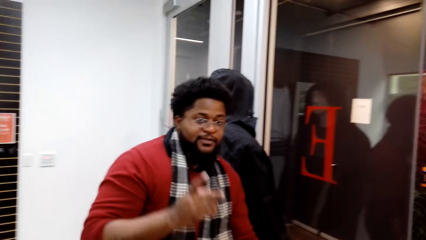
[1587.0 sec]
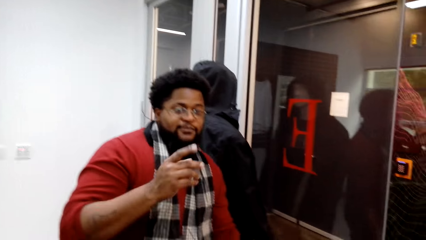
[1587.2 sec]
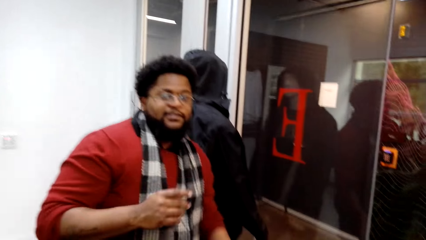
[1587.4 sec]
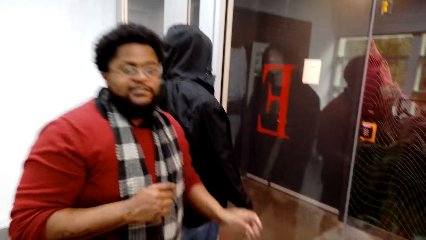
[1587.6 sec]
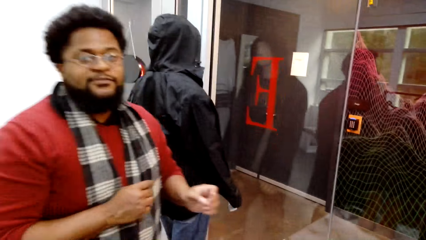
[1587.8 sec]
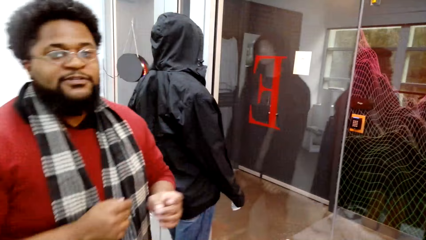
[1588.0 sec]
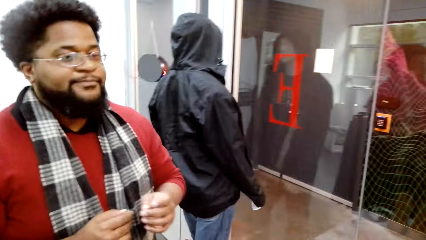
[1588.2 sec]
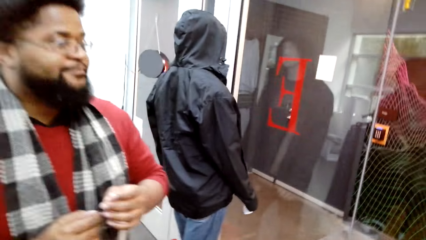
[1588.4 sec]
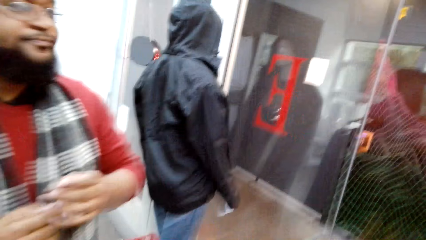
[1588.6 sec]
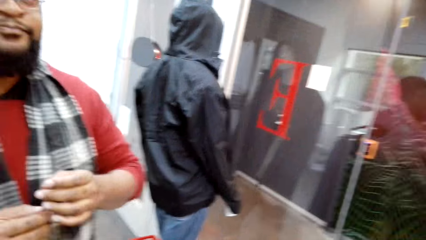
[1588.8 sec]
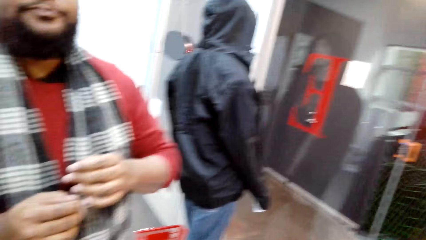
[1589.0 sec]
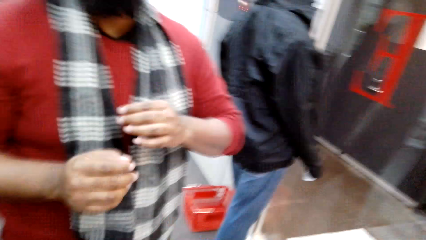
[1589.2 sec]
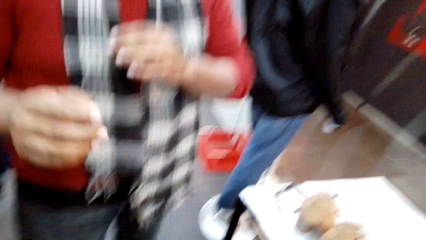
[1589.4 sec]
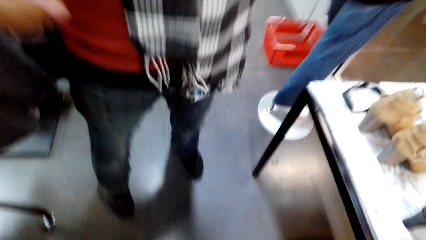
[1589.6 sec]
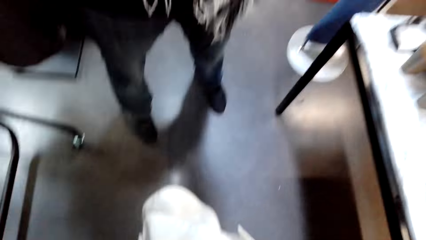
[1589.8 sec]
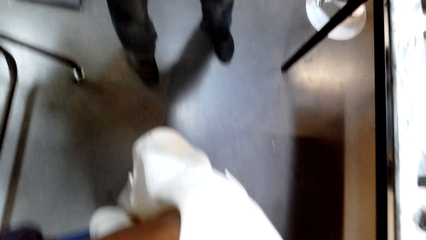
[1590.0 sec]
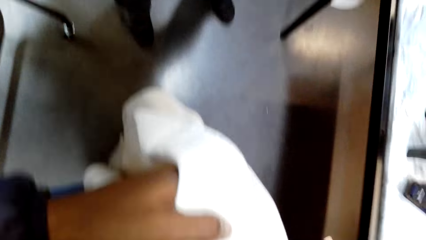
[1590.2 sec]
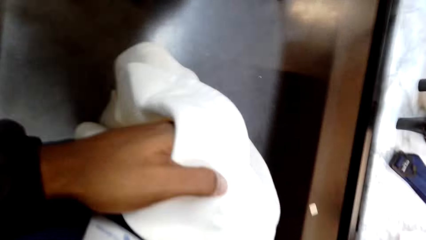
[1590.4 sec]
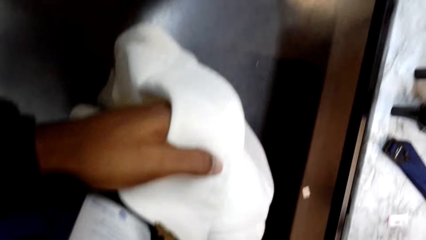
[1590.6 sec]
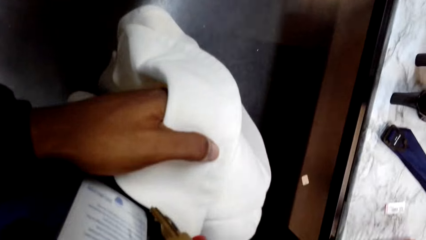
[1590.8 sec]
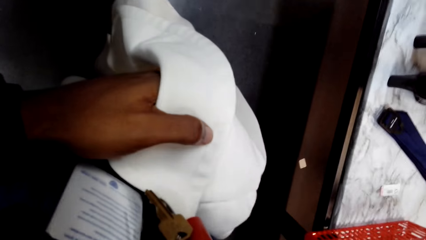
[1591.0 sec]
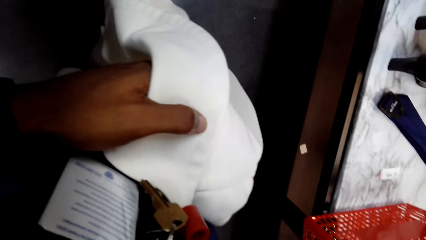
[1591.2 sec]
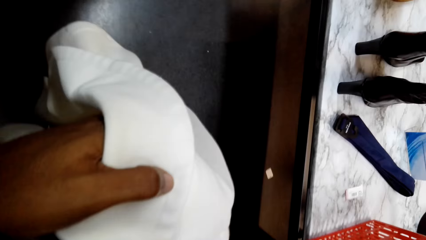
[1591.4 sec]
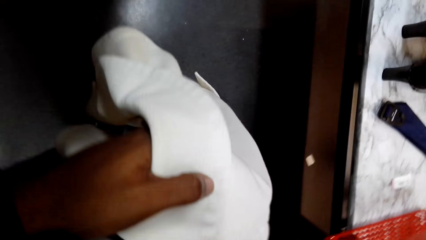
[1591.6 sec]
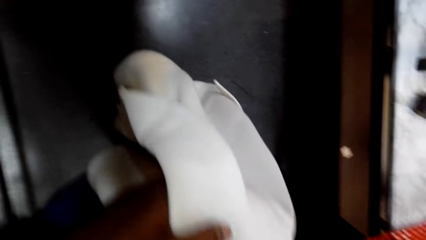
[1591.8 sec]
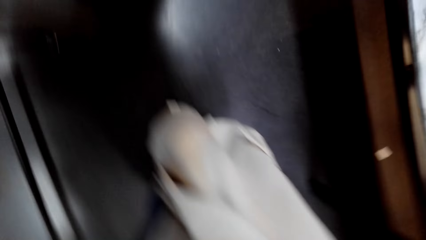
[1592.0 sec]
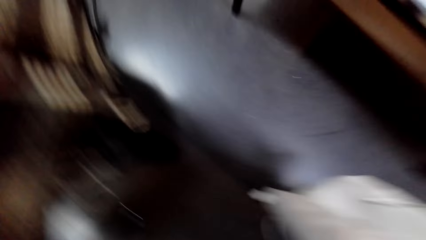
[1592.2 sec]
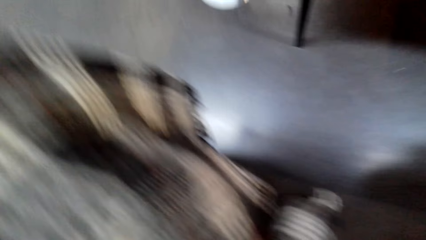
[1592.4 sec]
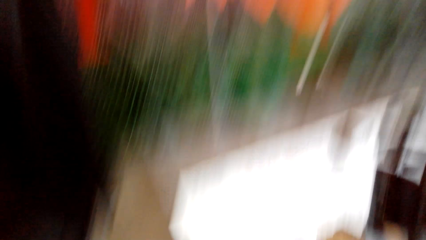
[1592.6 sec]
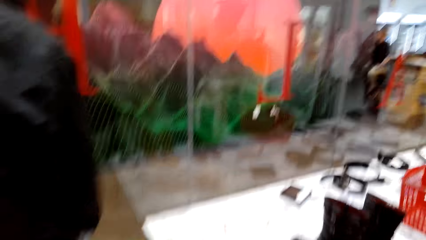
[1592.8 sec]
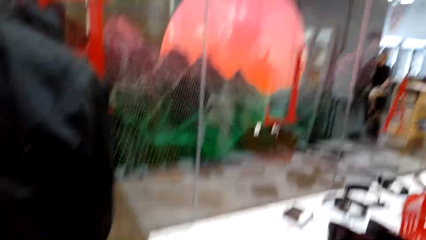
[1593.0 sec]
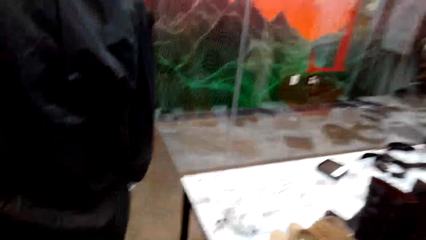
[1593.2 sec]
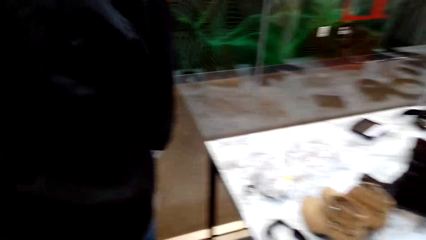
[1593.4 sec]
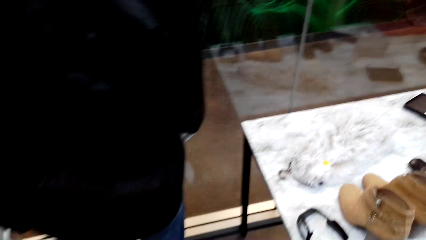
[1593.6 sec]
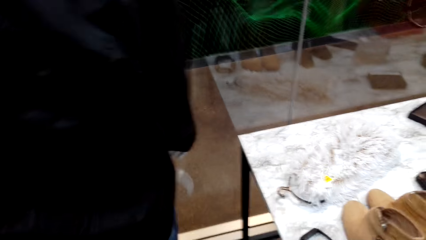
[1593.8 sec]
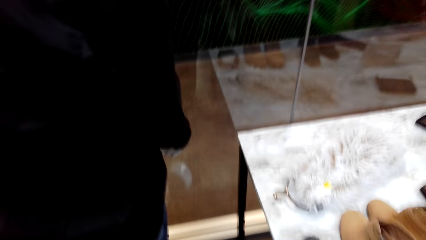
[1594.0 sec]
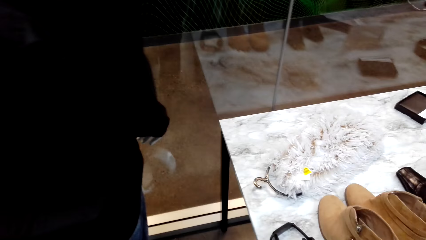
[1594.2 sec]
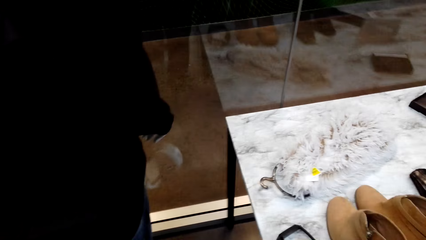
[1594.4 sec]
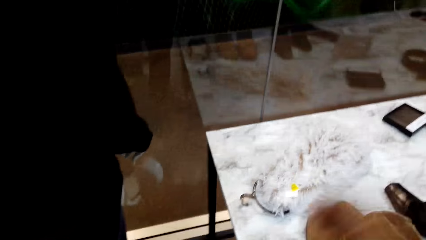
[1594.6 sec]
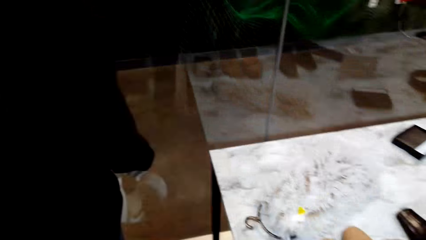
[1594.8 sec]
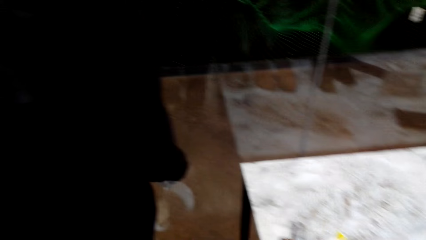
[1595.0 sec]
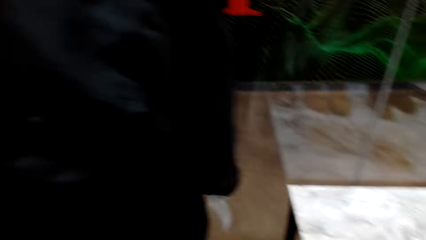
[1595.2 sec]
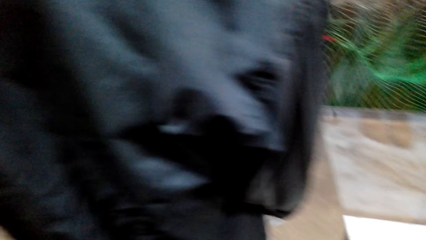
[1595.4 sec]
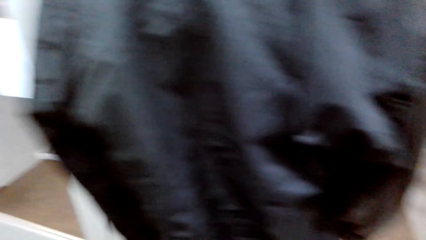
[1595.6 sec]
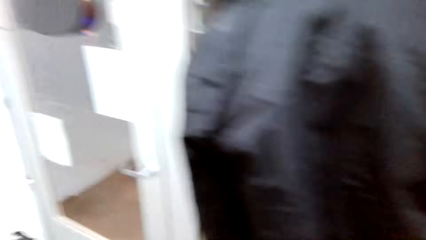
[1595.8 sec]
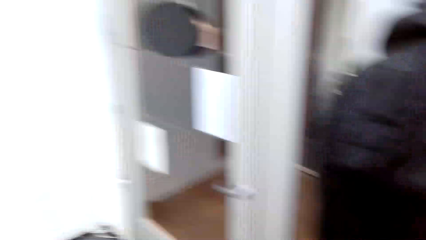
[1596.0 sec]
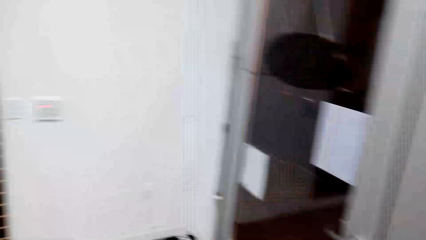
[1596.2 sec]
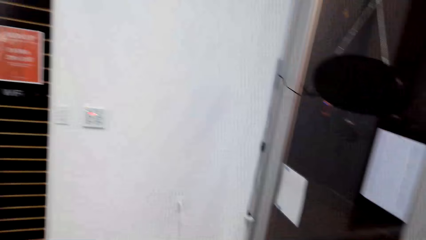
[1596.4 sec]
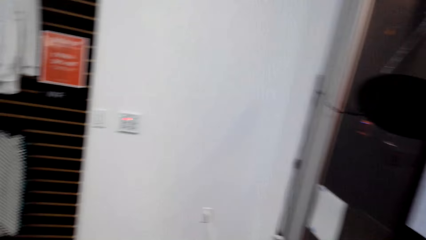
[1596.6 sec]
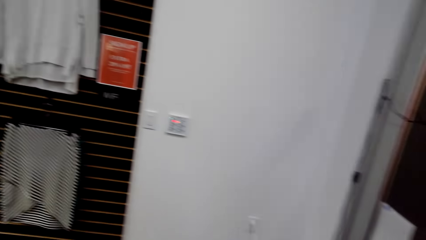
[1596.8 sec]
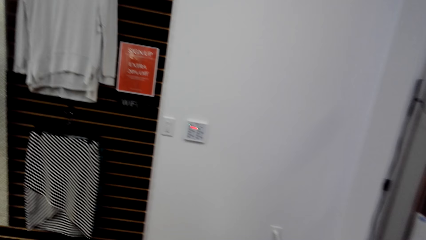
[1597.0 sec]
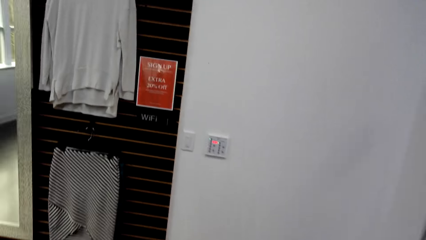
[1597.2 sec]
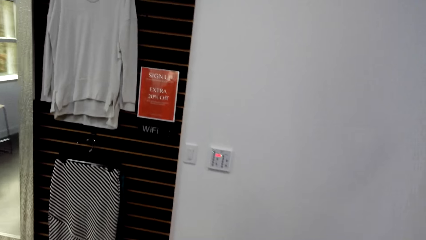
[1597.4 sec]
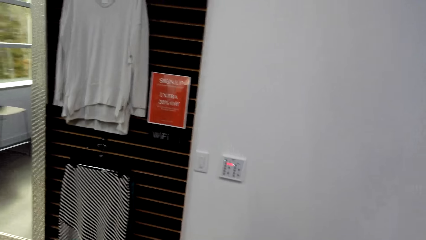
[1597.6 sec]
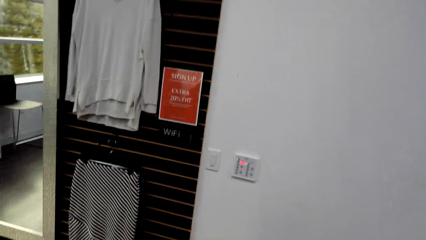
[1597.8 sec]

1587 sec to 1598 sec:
The person talks to the camera wearer and takes the camera from him. The camera wearer holds a white cloth on his left hand. He walks around.
